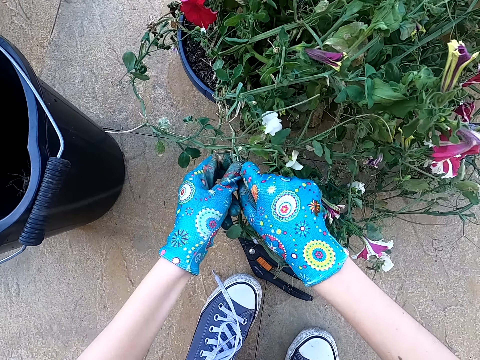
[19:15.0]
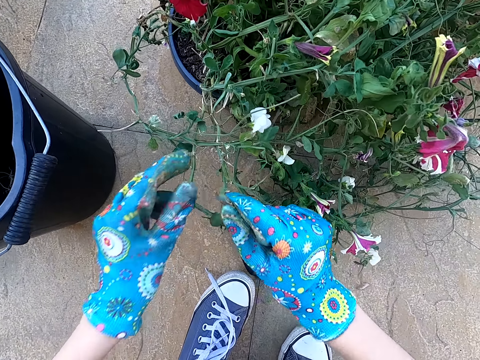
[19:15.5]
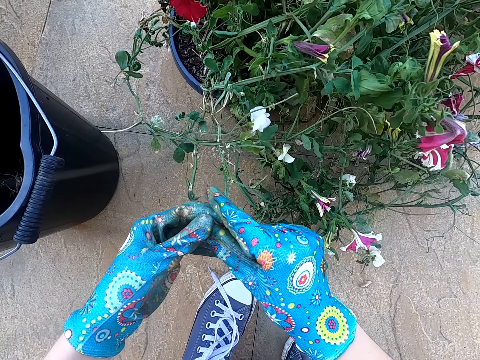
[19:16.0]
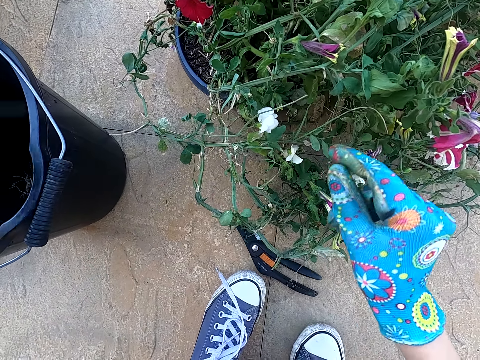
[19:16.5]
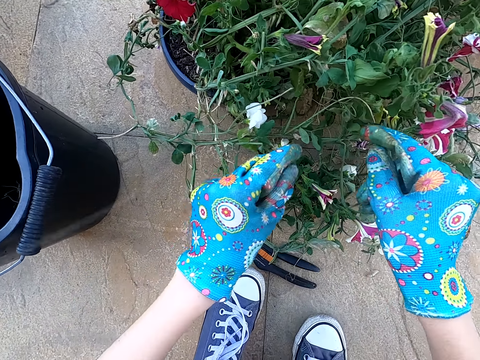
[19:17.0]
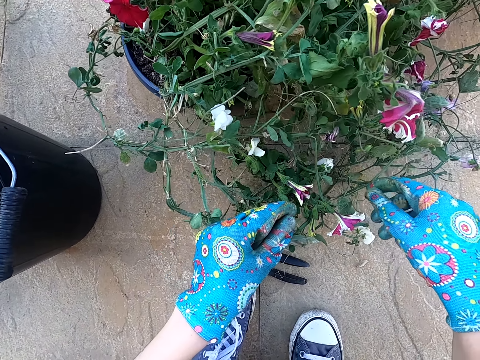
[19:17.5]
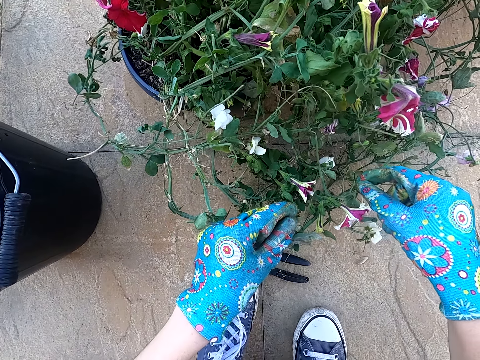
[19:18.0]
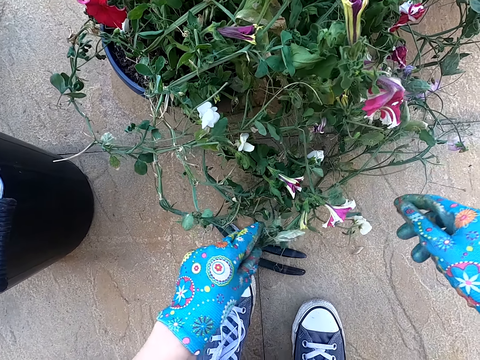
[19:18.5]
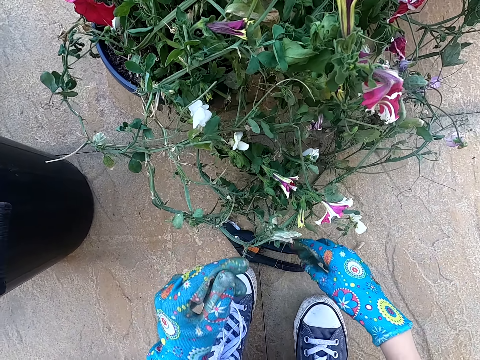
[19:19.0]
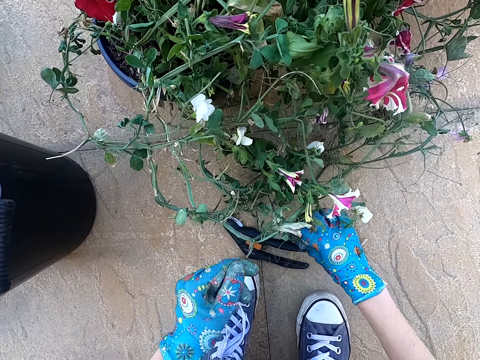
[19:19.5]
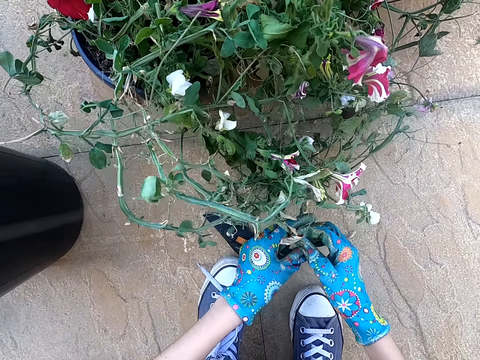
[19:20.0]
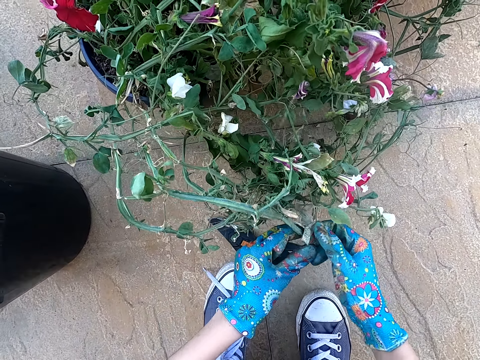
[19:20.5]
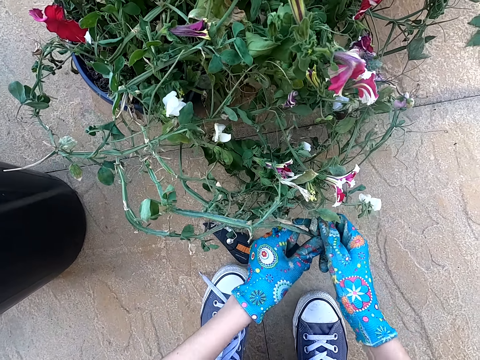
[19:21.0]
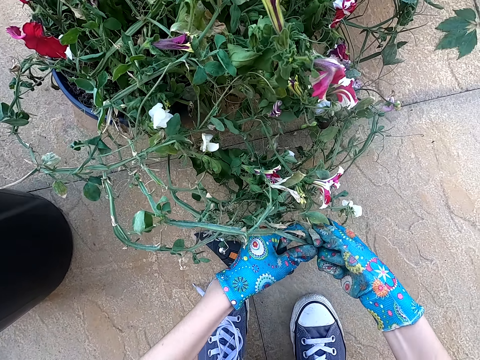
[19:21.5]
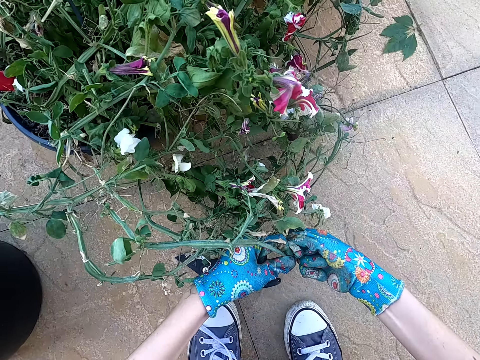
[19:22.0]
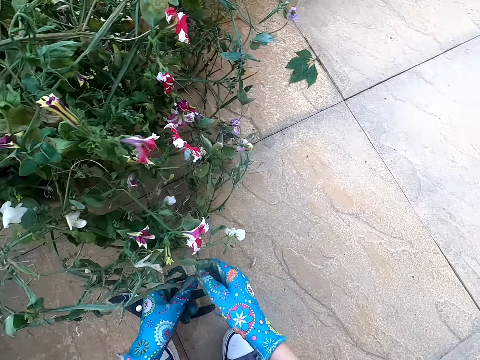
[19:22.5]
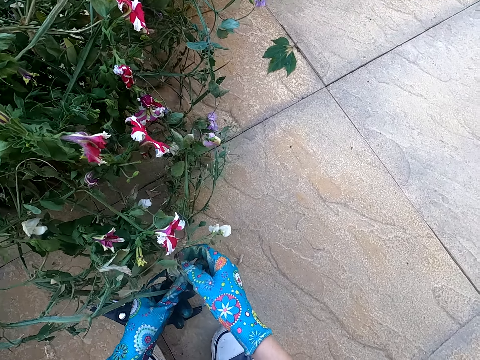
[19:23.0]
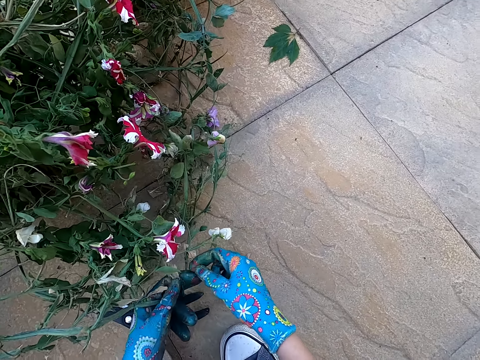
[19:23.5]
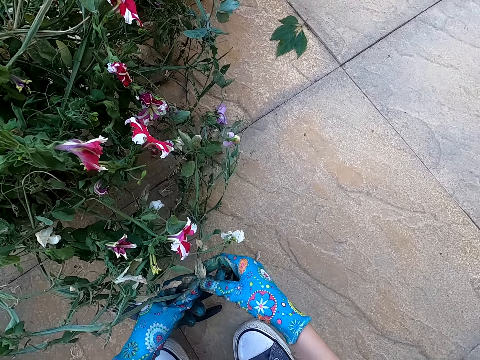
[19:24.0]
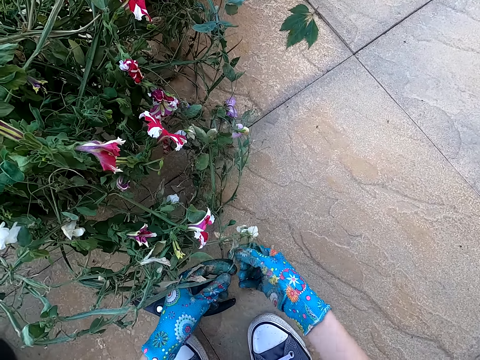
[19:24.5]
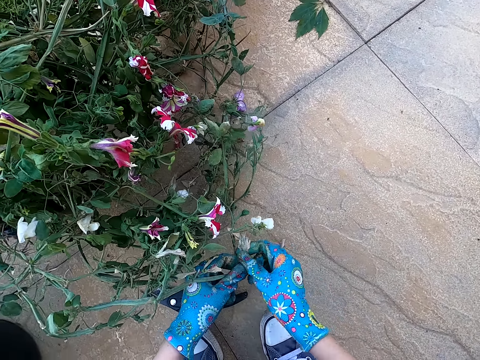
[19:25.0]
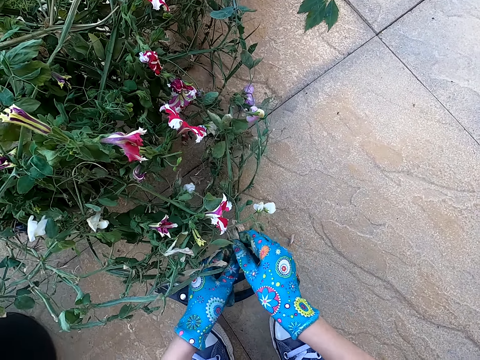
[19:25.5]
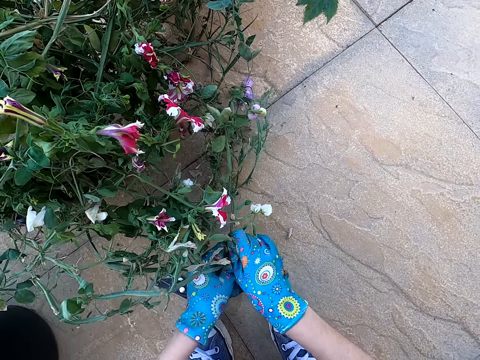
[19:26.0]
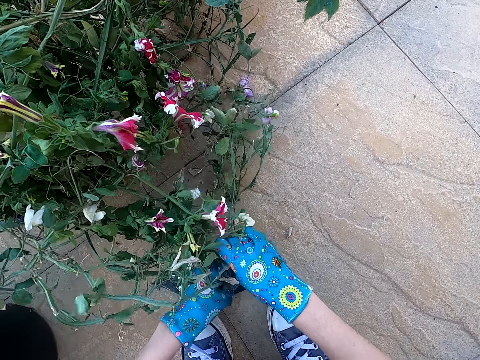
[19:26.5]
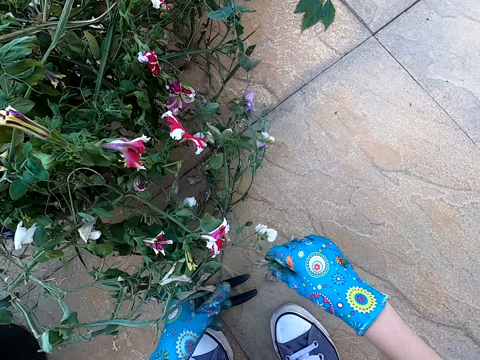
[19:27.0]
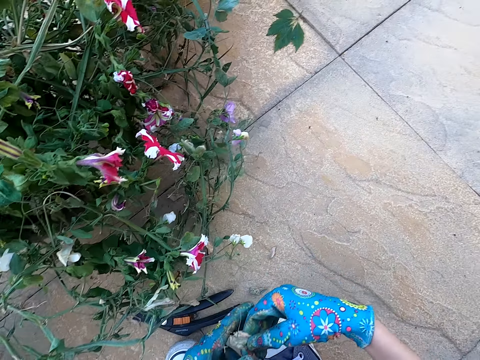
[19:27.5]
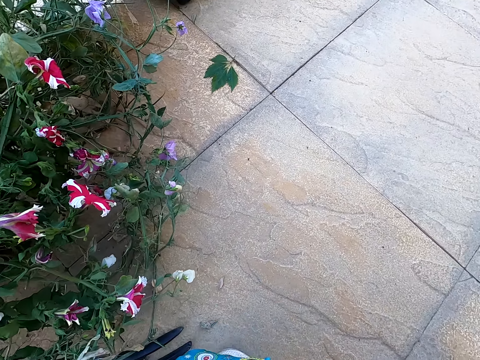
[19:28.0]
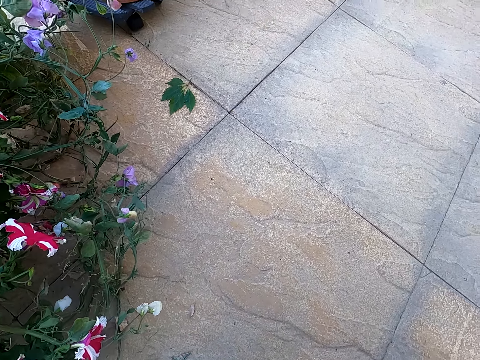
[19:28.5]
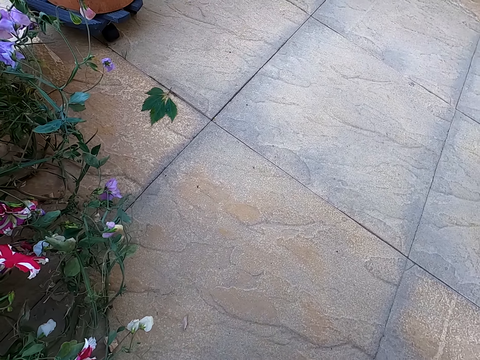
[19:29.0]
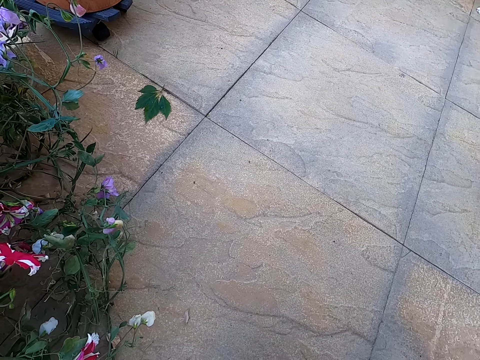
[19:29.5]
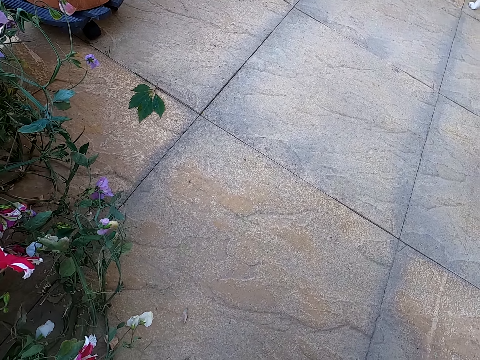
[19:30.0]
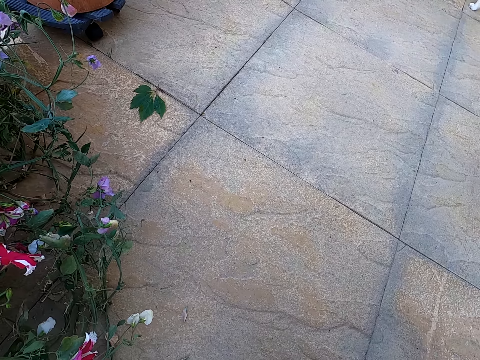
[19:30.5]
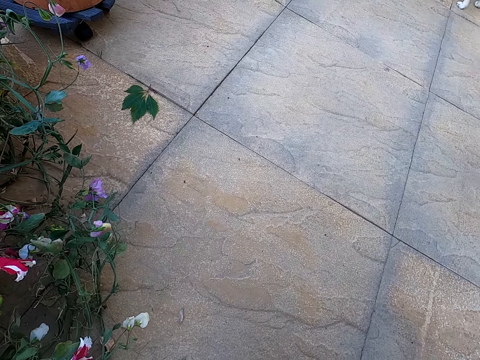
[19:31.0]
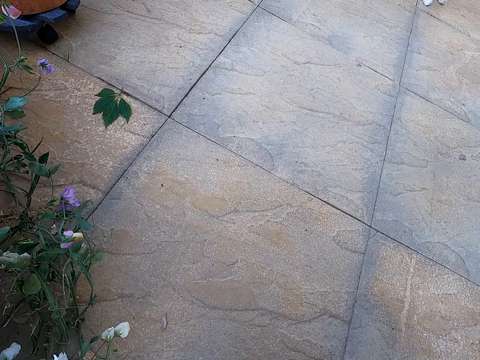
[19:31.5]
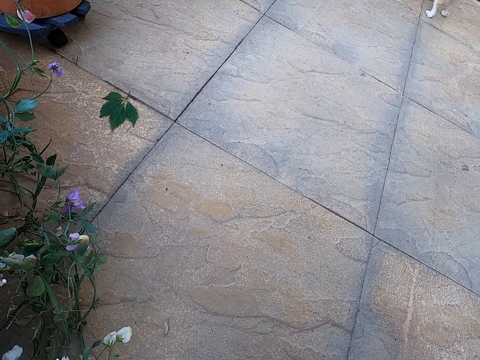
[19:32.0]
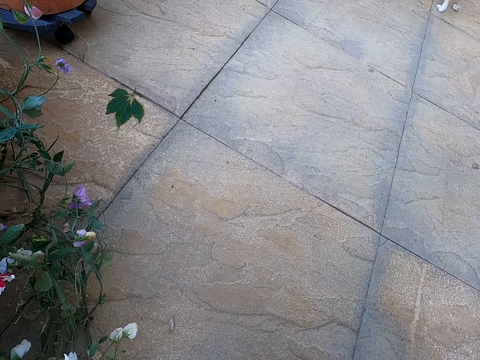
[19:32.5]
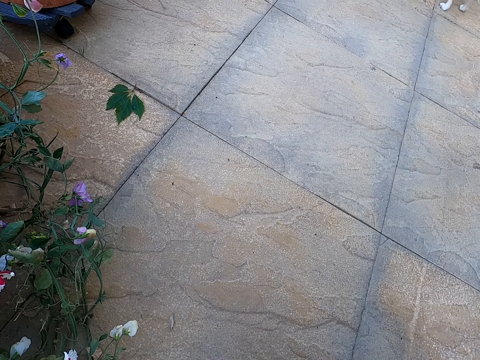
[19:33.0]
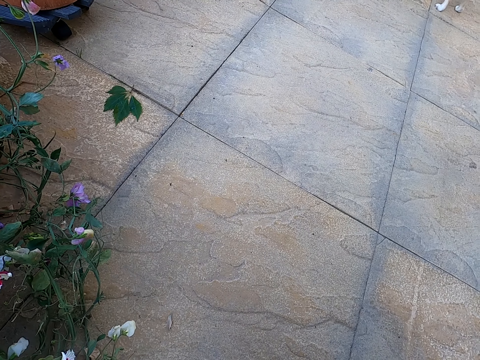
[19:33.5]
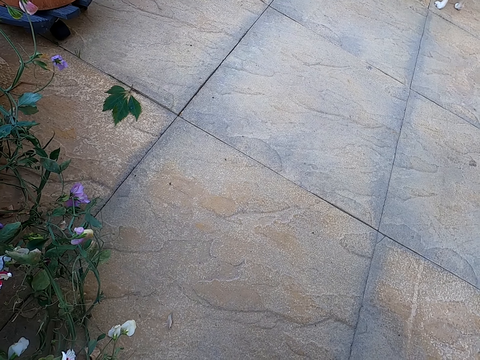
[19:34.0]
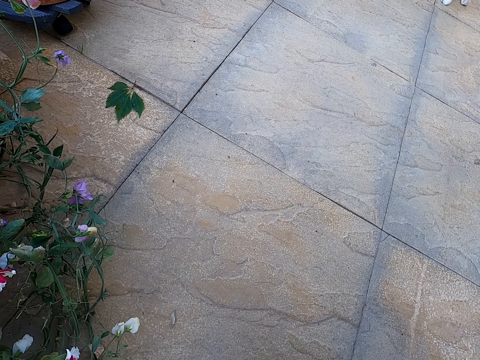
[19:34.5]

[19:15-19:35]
The camera wearer plucks a flower from the plant. She puts the dry branch in the dustbin. She places the flower in the bucket. She kneels on the ground. She cuts a dry branch with her hands. She plucks a flower from the plant. She kneels on the ground. She looks around the area.

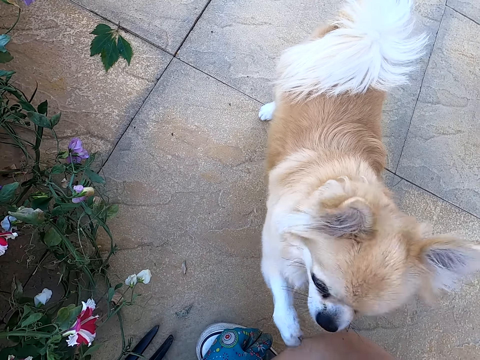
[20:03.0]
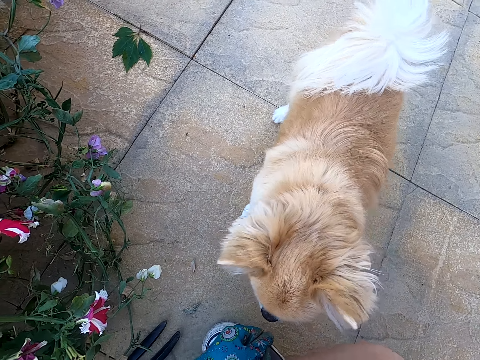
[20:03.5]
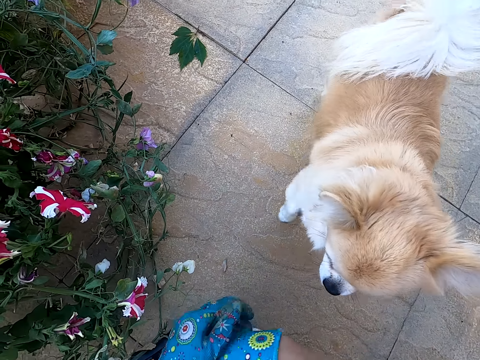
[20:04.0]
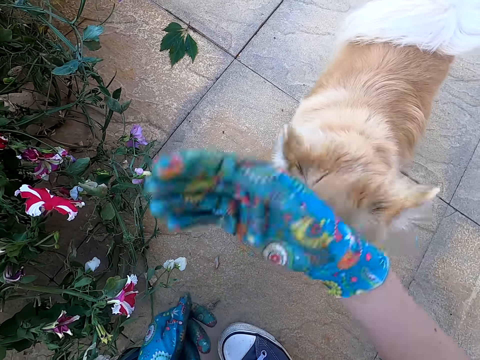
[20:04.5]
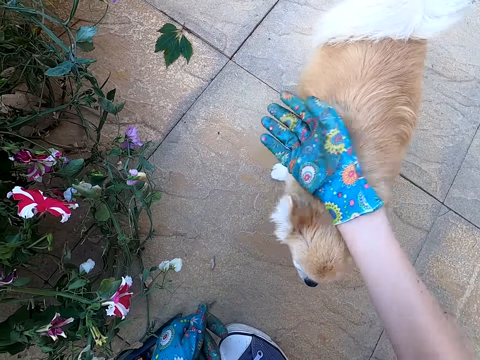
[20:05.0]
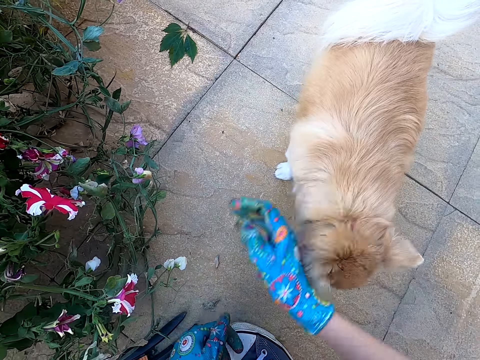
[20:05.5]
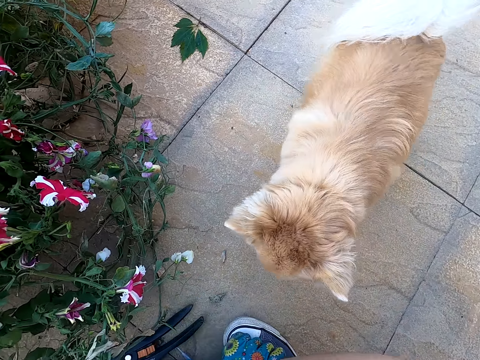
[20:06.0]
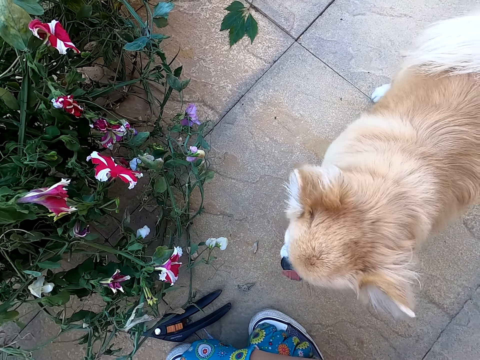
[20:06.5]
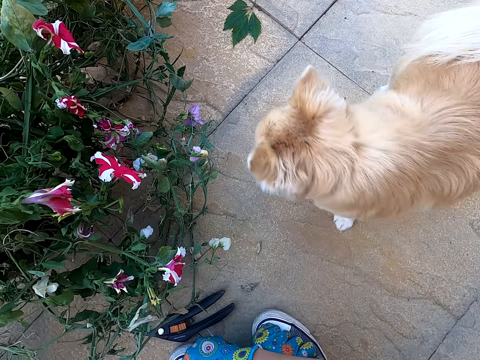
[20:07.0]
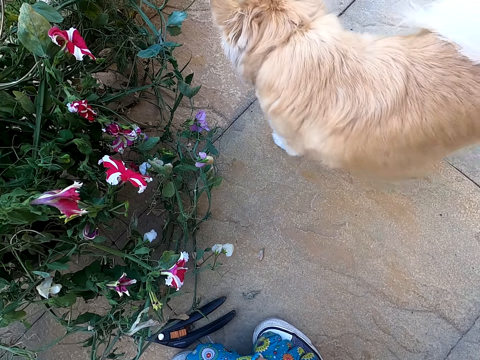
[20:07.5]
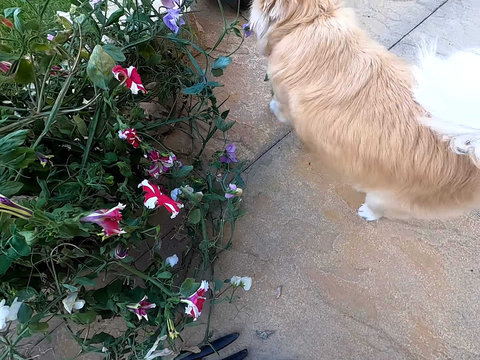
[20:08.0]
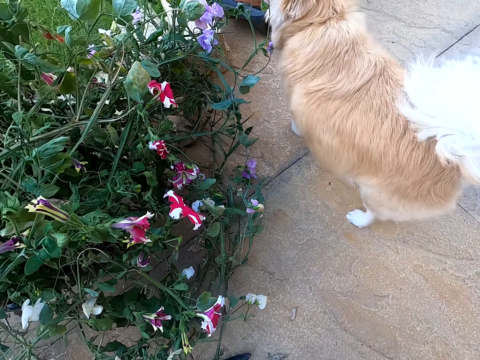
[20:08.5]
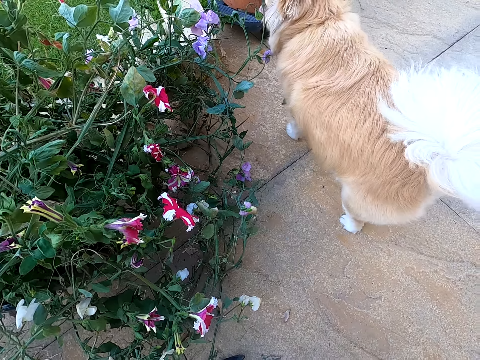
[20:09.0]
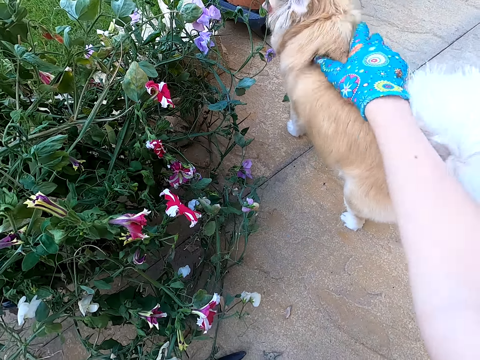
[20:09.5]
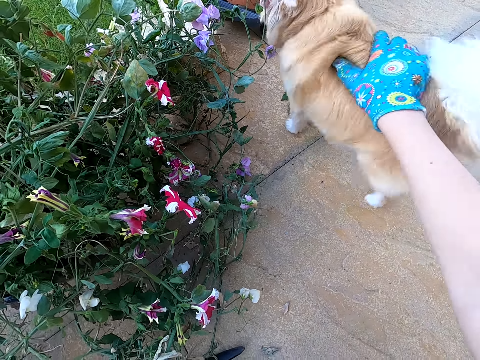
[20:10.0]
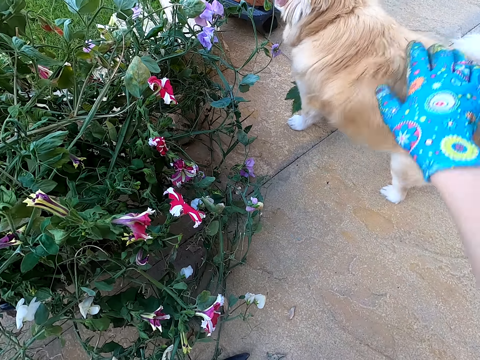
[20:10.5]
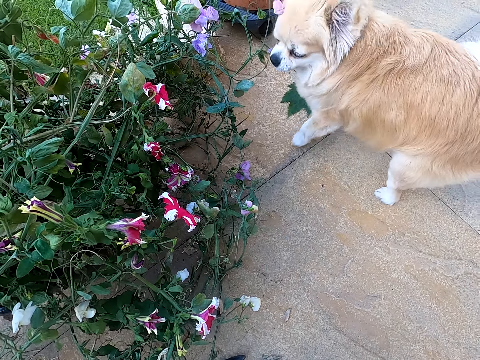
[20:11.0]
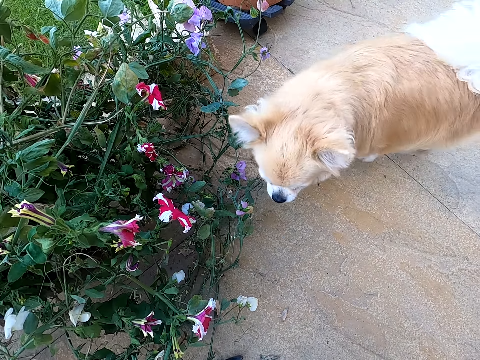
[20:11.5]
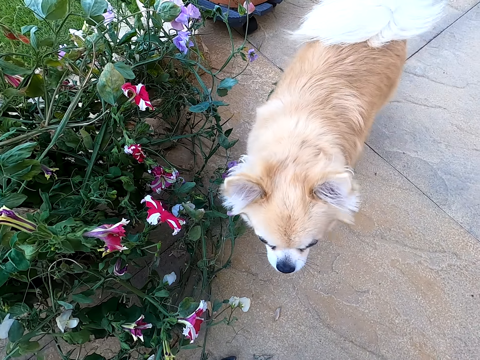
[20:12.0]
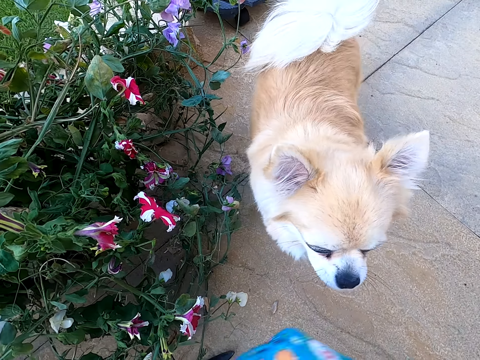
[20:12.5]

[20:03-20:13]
The camera wearer holds a dog with her right hand. She touches the dog. She kneels on the ground. She looks around the area. She holds the dog with her right hand. She touches the dog. She kneels on the ground.
